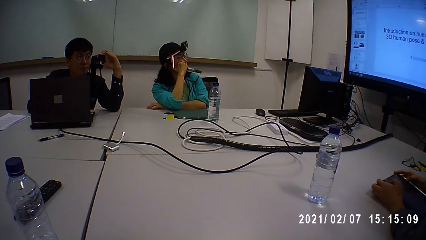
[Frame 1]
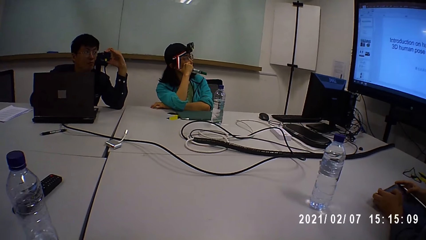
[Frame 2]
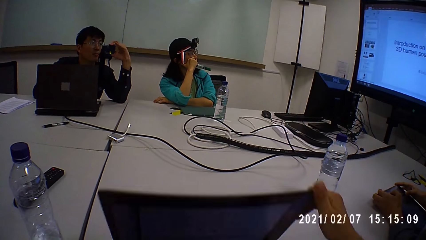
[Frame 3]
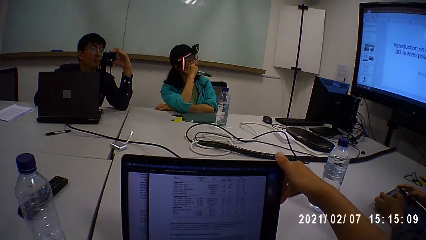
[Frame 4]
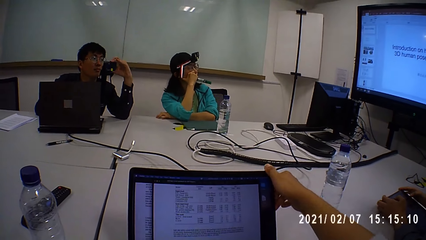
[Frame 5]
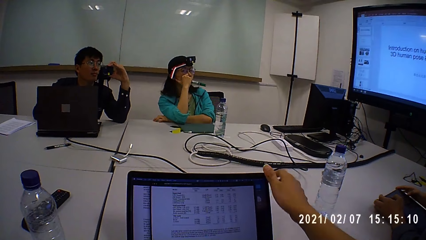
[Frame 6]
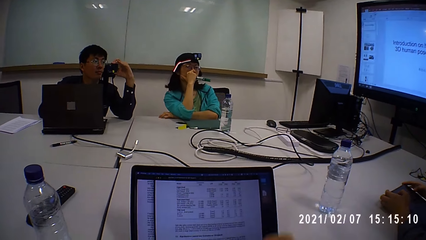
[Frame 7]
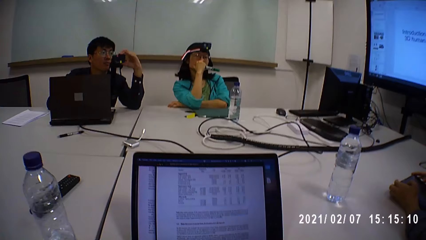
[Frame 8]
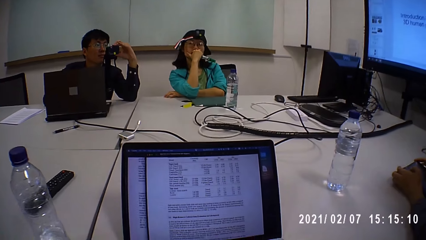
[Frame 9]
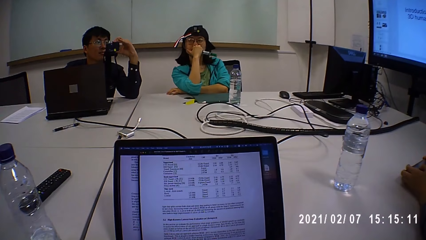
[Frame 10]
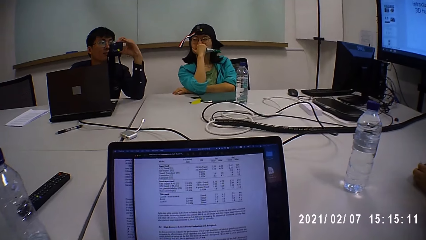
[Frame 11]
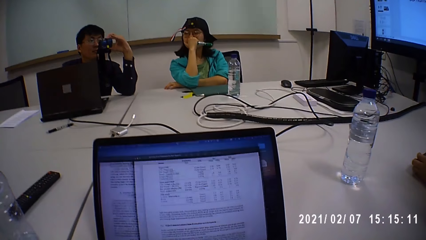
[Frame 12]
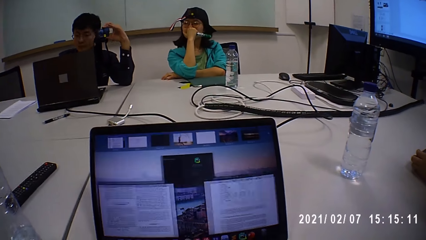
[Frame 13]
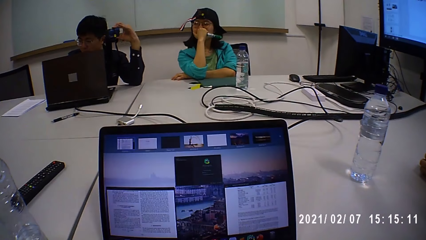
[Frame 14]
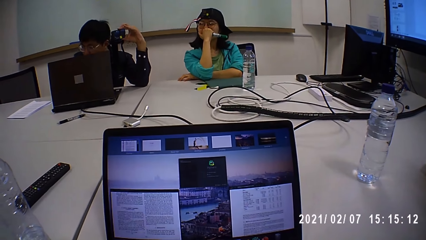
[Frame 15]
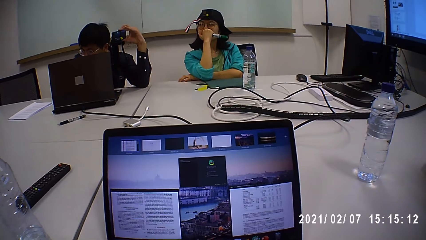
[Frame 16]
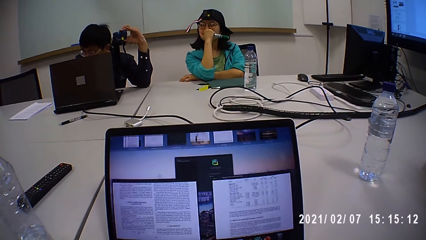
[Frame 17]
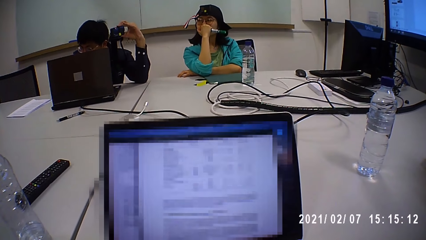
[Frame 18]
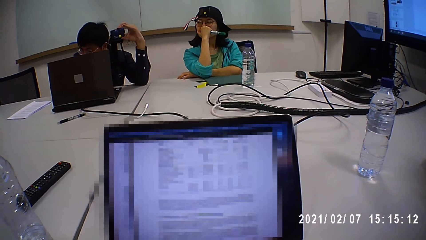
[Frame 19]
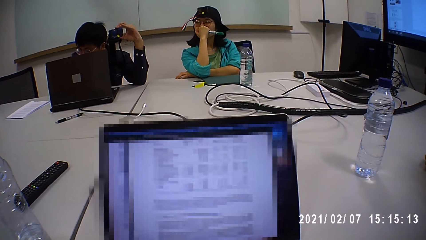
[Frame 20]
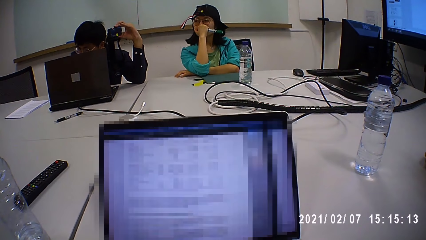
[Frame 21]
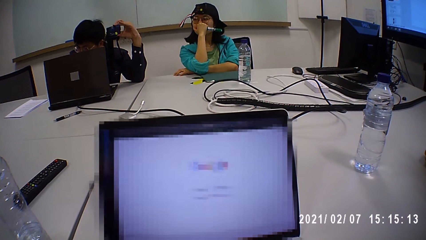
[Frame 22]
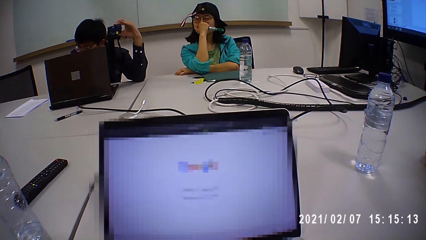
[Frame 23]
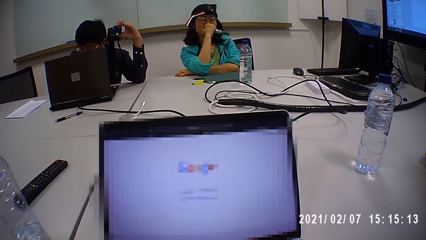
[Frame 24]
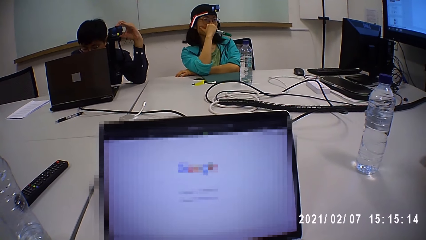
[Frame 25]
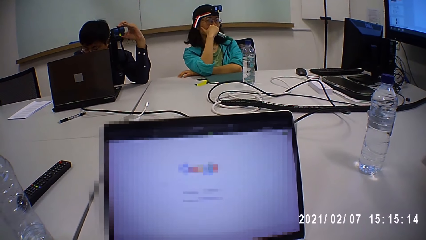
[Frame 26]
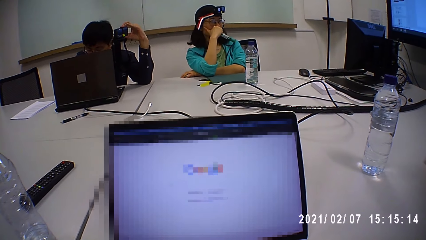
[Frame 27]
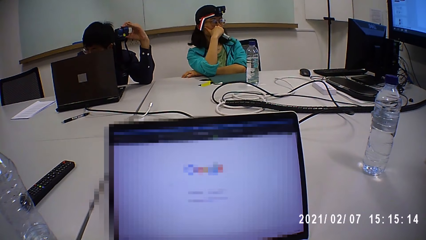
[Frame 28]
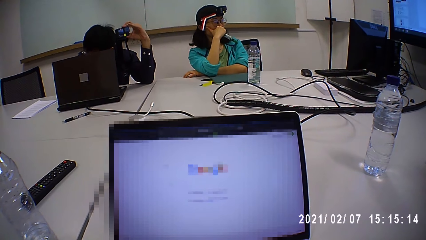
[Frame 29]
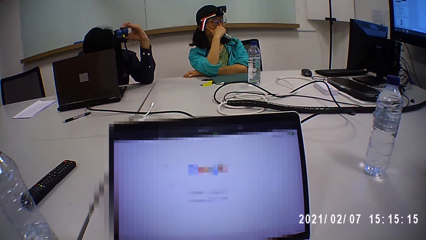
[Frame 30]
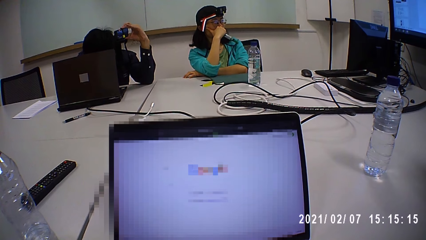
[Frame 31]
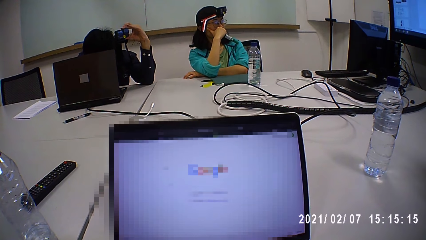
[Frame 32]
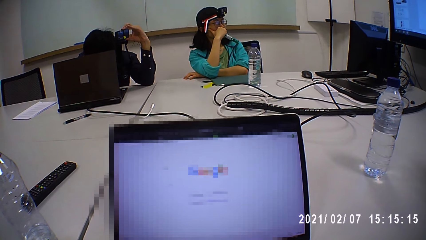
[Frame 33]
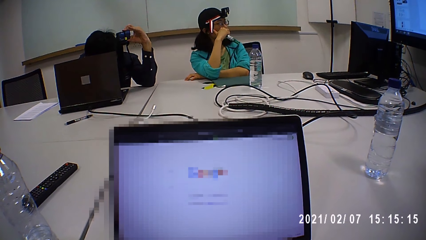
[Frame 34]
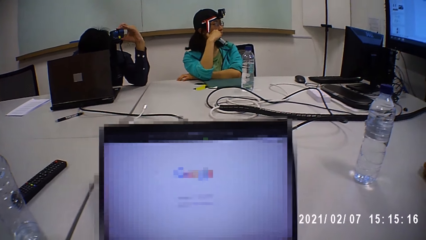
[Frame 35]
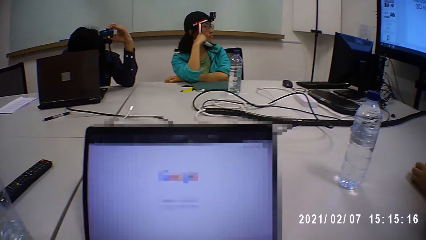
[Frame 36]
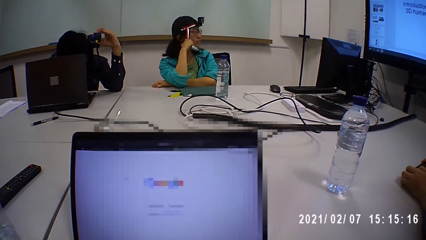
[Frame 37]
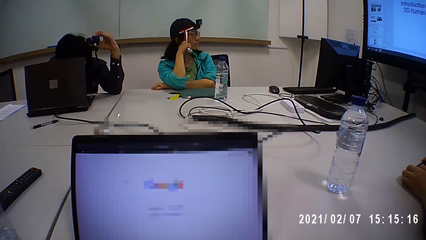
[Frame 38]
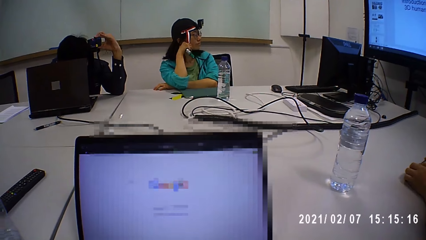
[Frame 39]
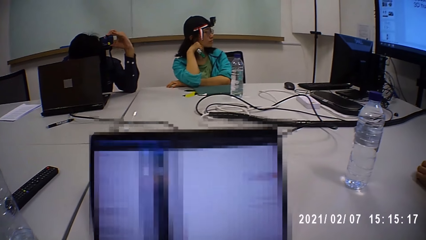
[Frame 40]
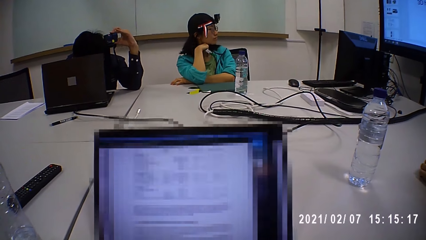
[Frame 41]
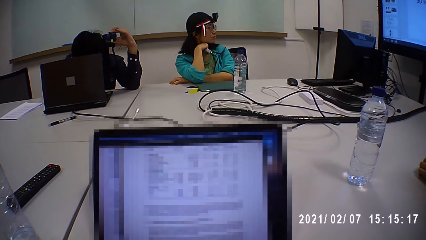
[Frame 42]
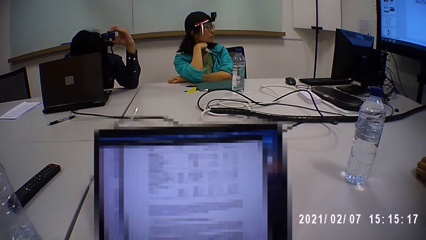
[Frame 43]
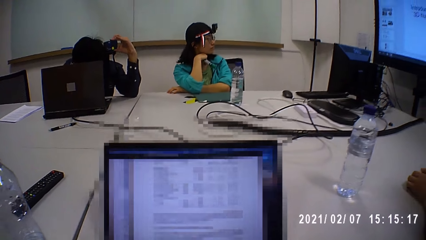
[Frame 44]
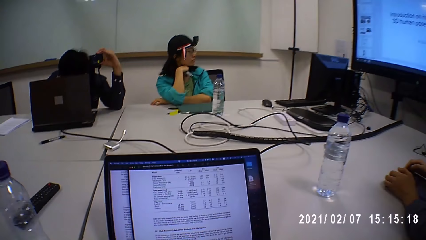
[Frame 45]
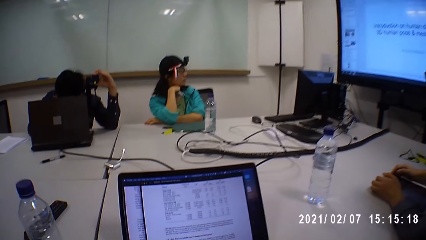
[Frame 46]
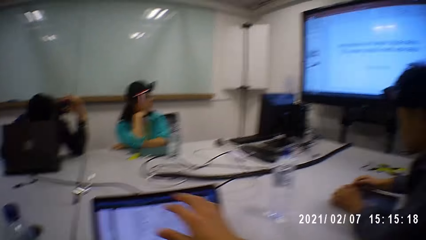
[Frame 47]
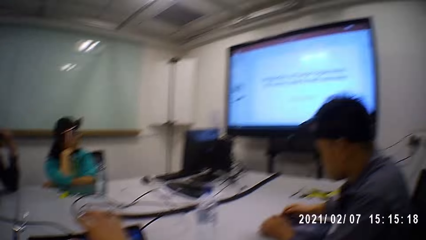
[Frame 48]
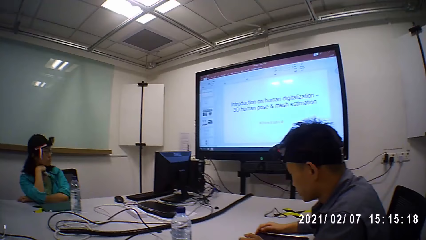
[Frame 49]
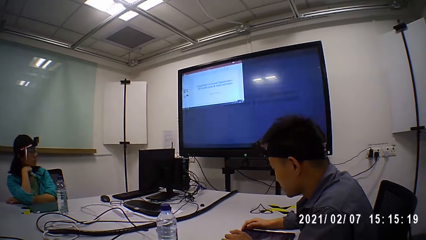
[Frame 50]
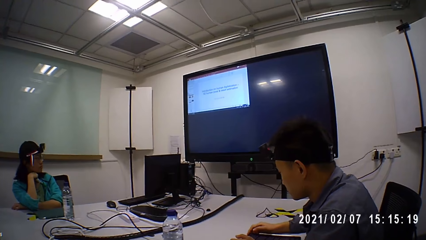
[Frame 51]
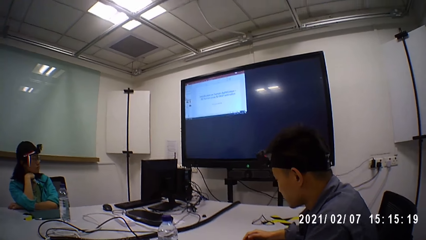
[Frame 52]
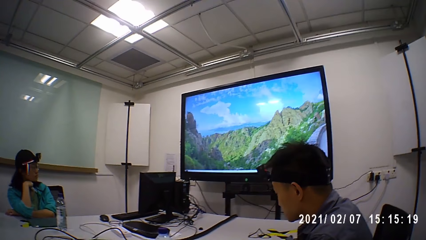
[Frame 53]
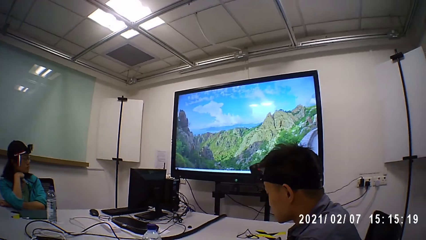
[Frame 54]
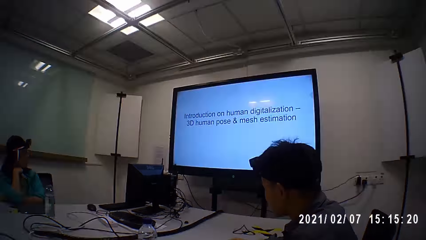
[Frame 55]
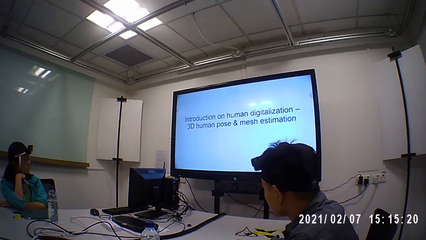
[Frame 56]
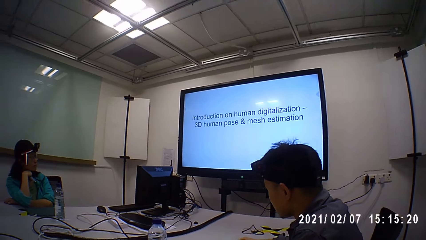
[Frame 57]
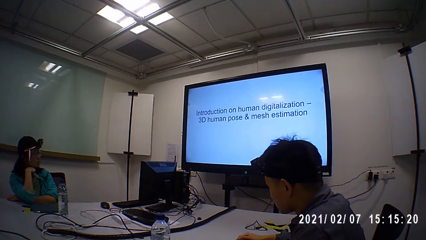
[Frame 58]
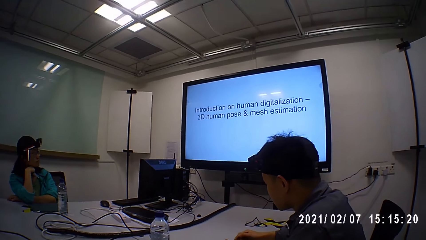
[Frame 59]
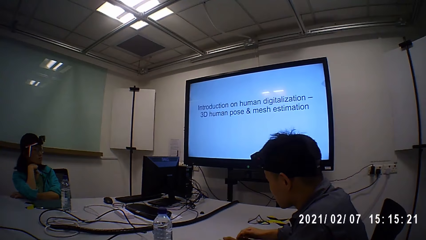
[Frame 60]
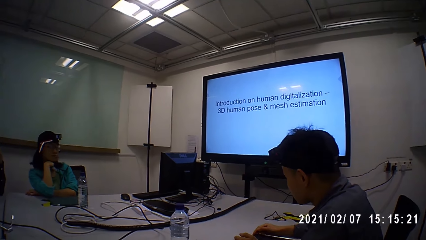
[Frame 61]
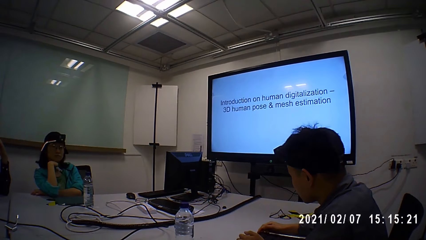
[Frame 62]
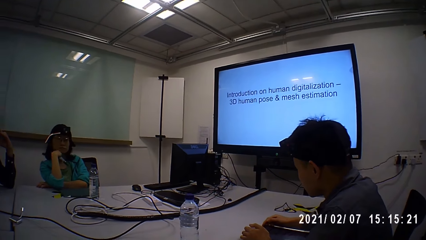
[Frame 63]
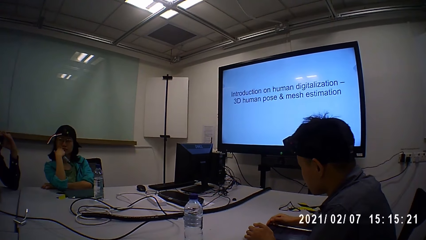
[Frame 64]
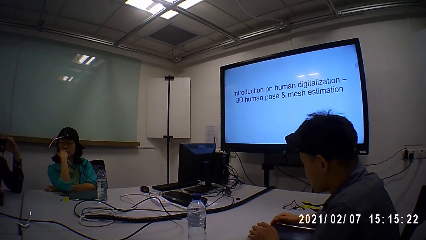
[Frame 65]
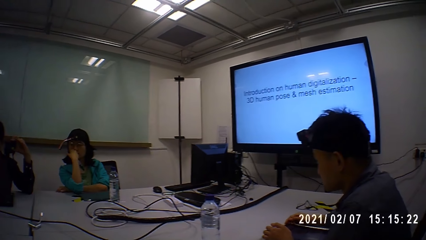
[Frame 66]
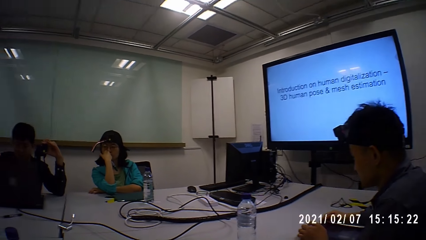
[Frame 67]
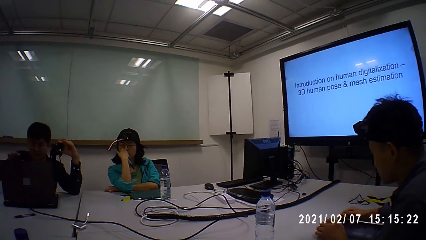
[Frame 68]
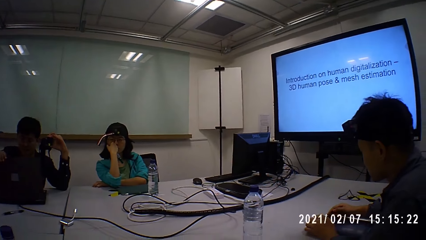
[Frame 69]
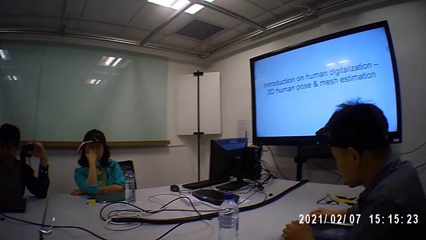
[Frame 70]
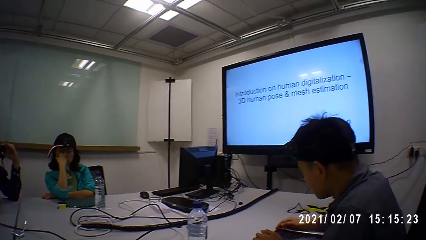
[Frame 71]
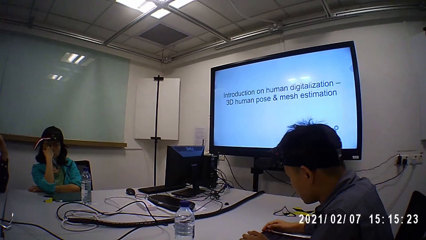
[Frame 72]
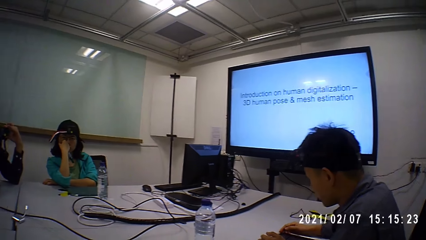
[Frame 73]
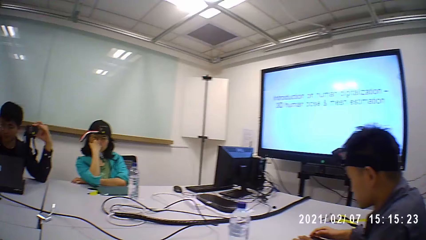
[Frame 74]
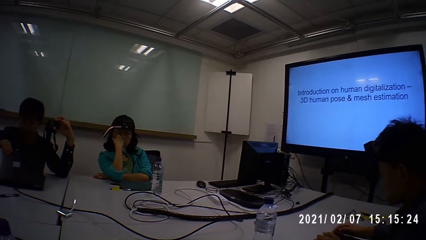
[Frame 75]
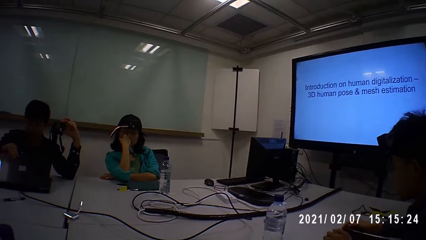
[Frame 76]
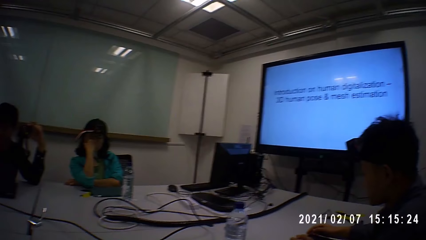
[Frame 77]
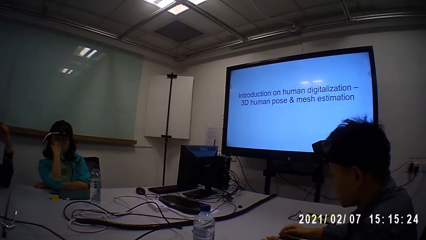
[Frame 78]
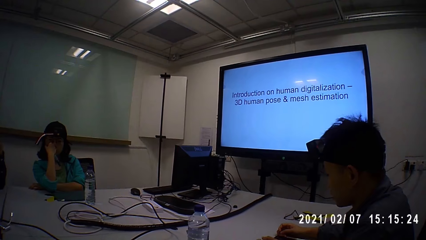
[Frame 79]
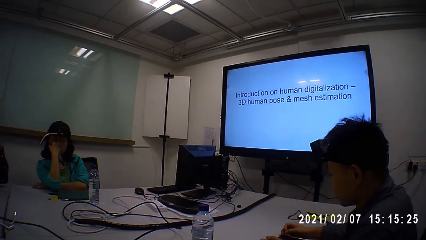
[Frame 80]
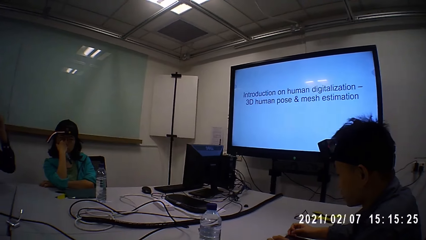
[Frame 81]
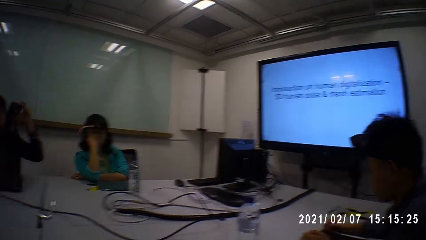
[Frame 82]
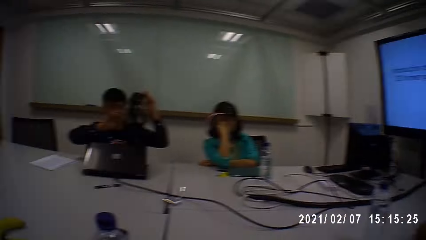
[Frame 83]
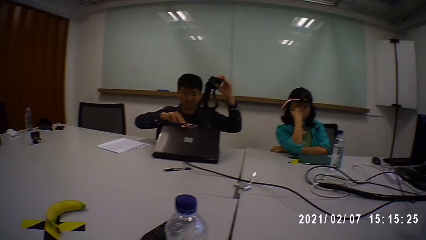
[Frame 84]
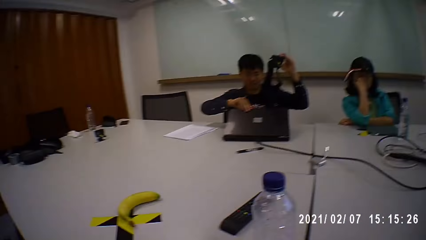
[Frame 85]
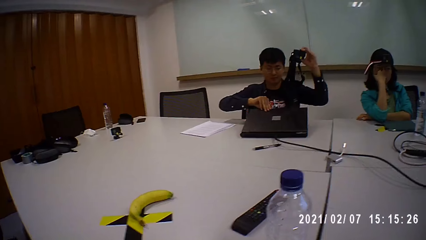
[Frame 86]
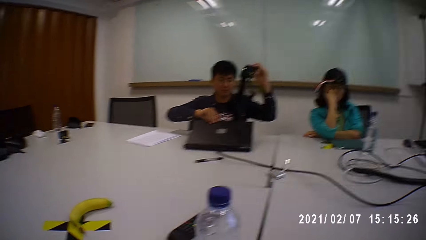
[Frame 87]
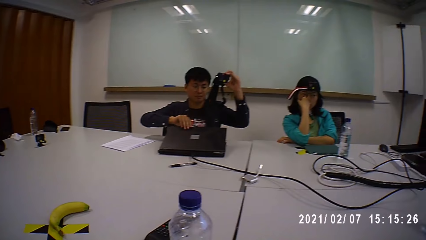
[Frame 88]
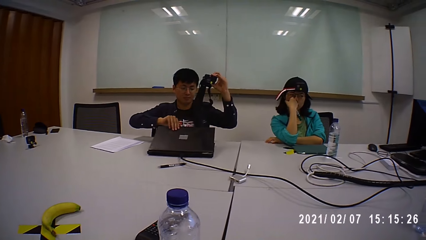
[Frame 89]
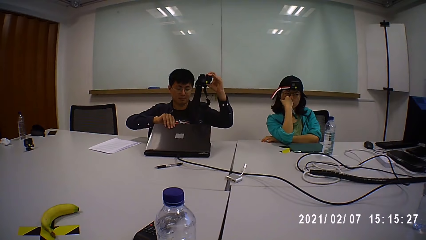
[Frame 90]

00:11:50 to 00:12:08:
The camera wearer opens the laptop. They operate the laptop. They research. They look at the television. They look around the table.
